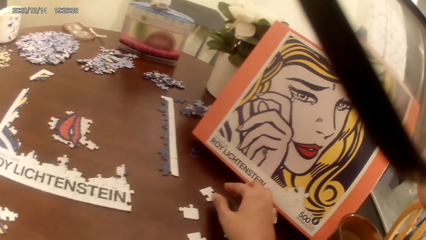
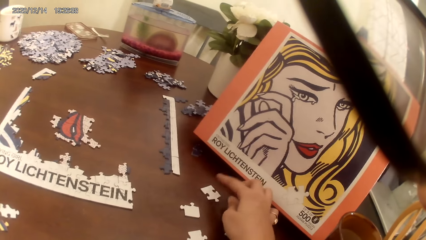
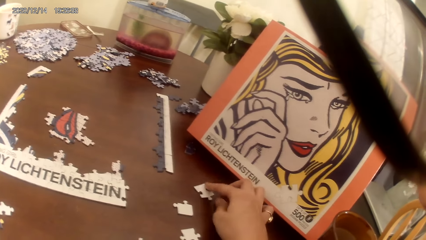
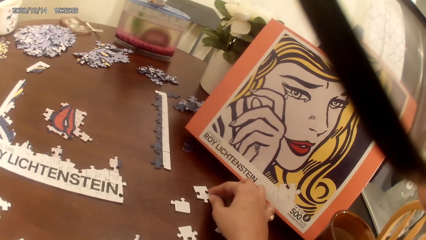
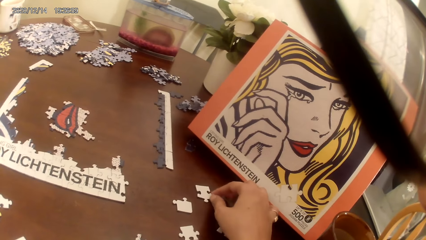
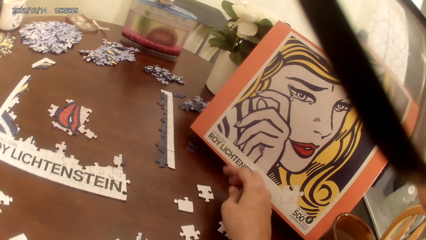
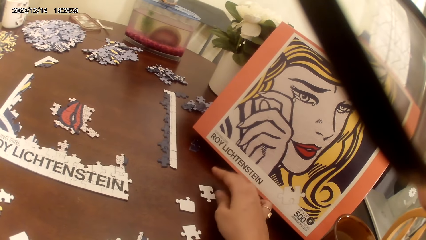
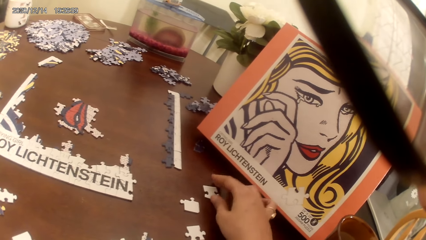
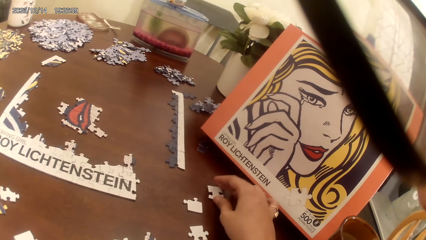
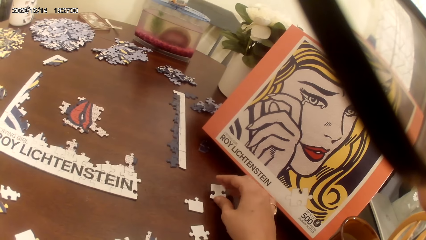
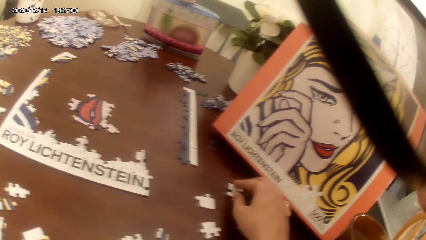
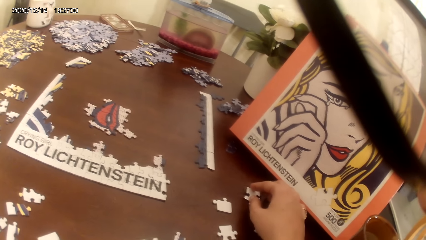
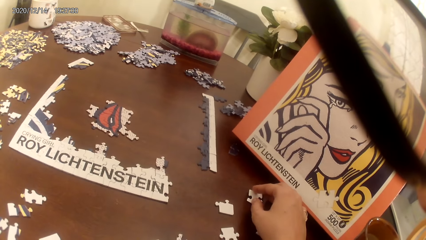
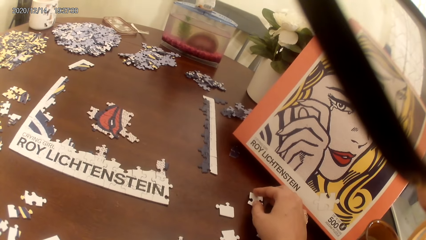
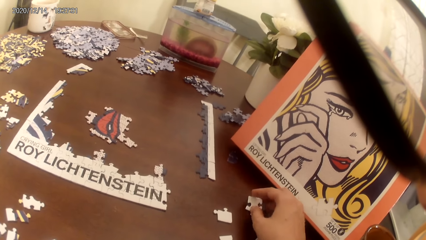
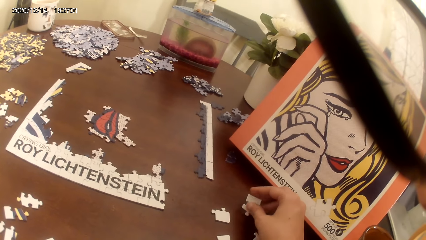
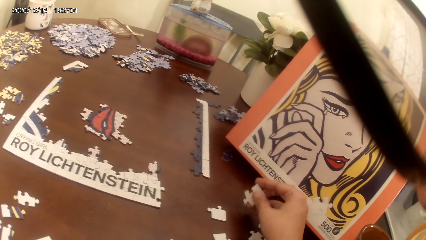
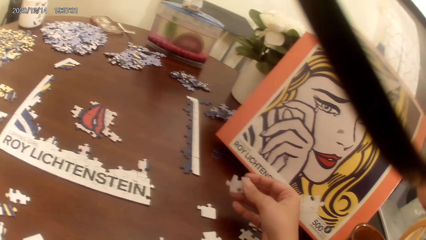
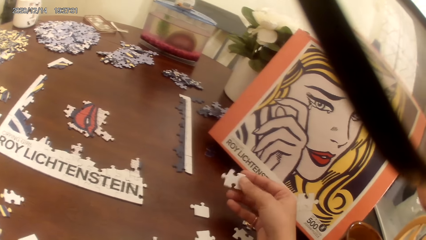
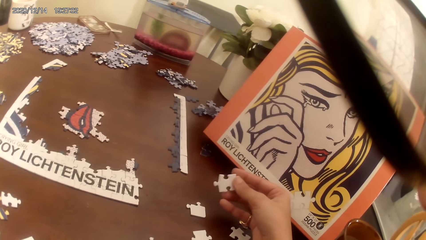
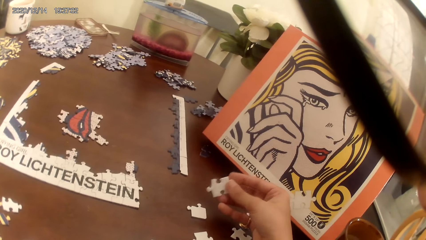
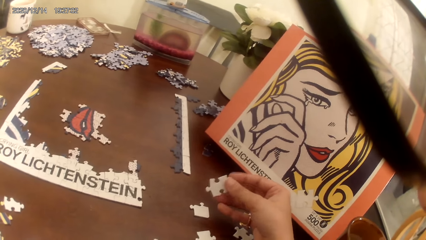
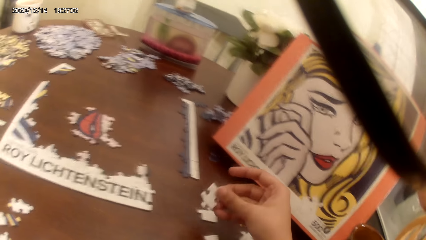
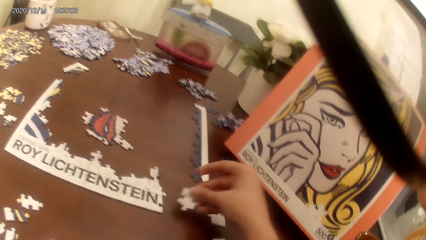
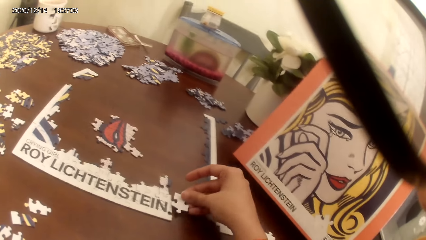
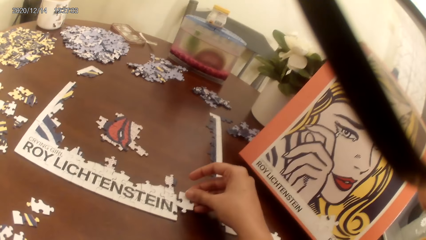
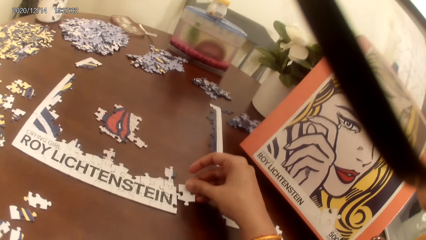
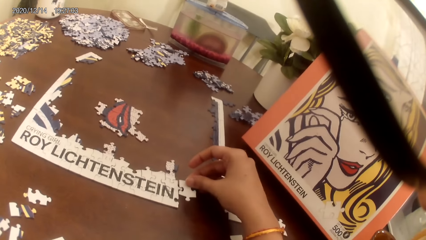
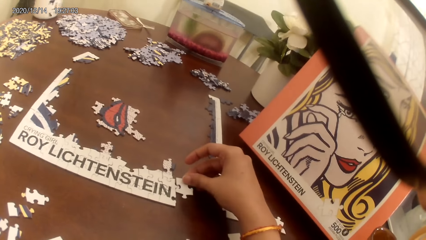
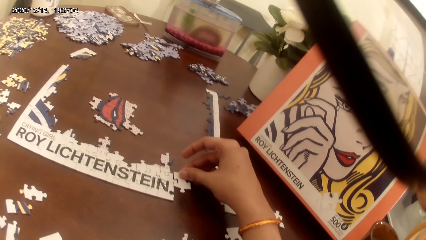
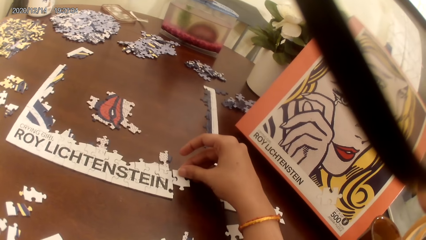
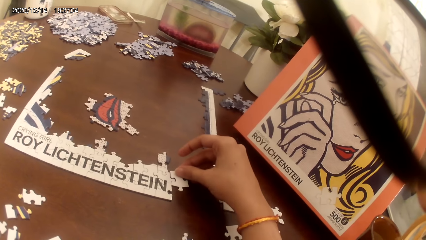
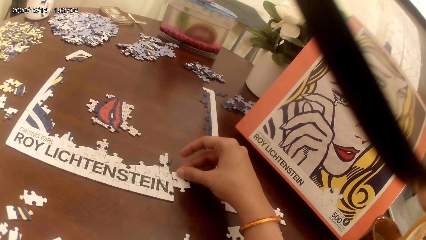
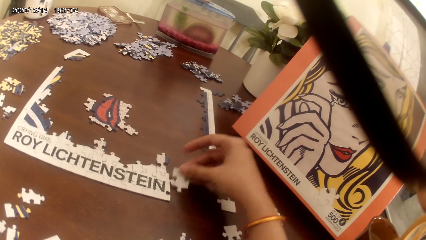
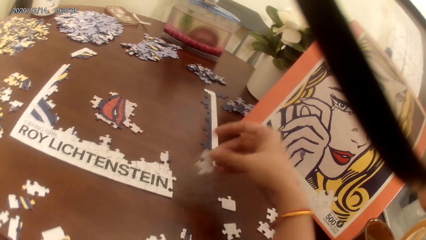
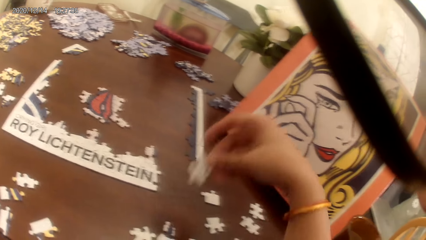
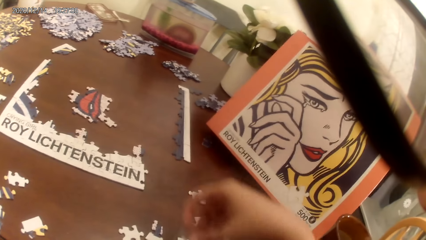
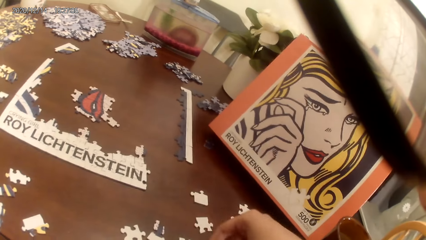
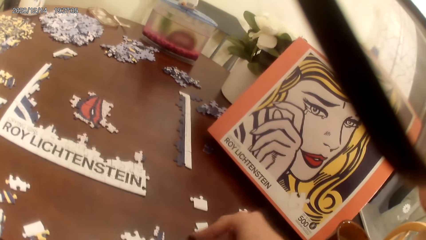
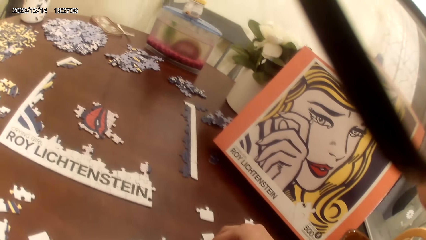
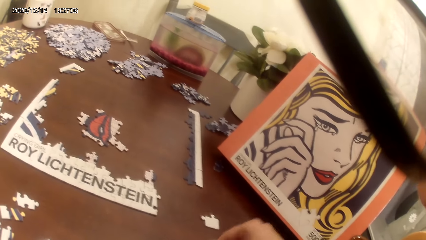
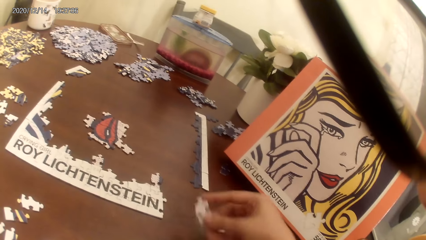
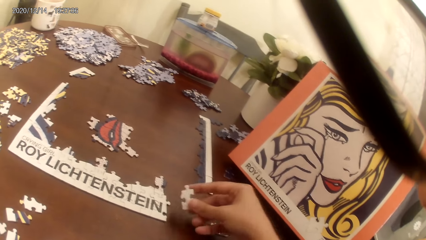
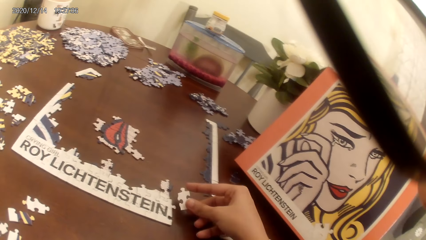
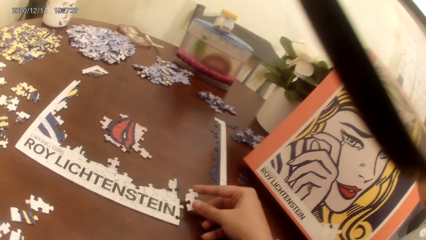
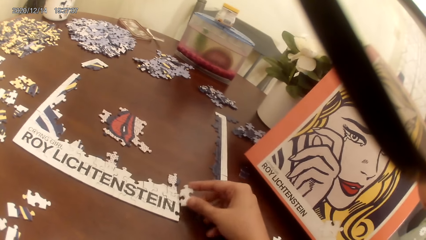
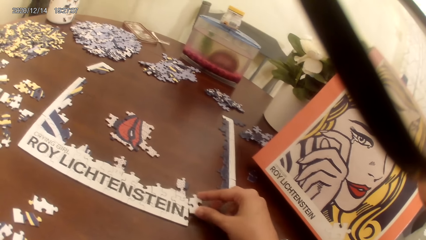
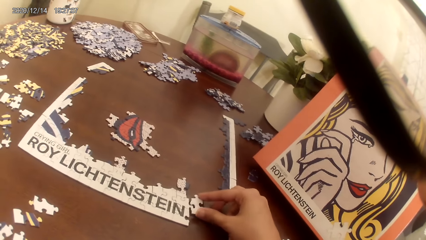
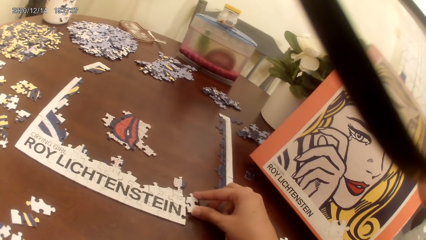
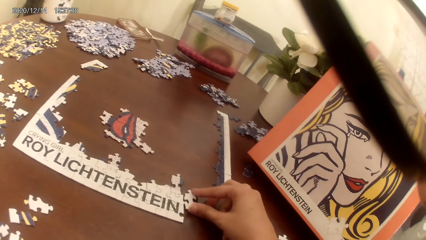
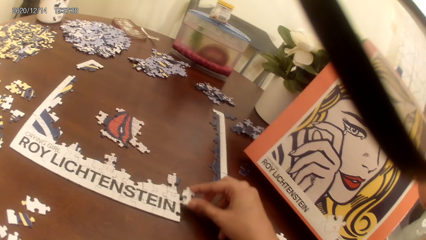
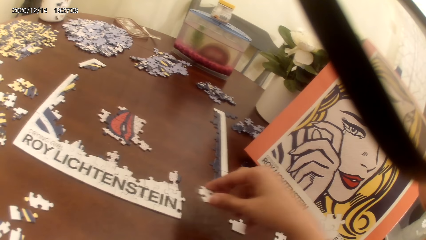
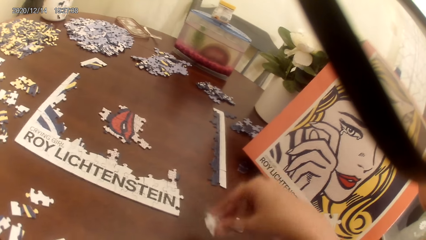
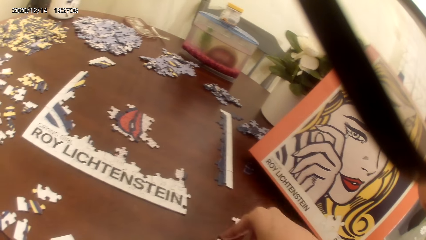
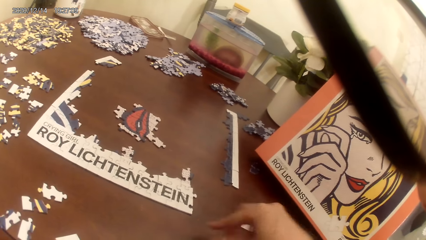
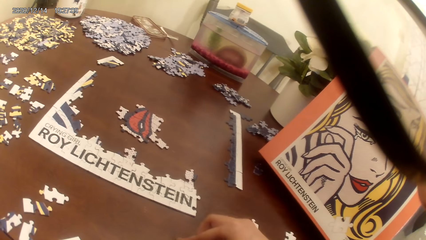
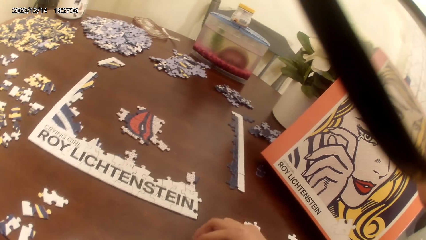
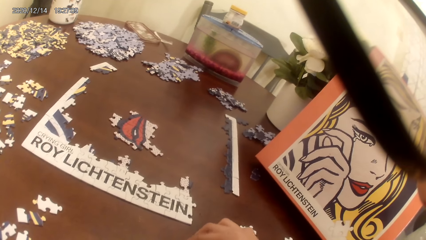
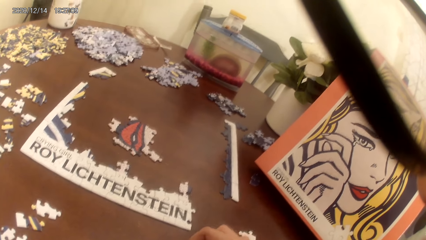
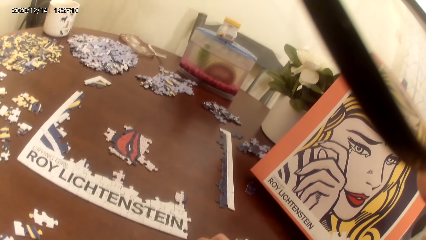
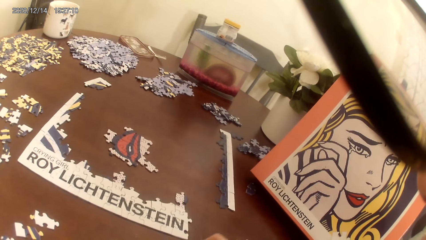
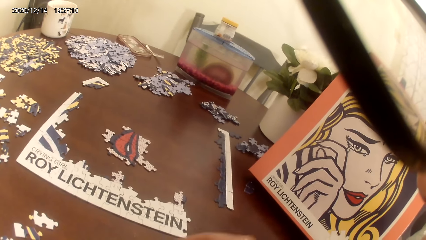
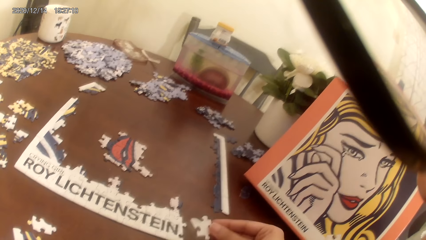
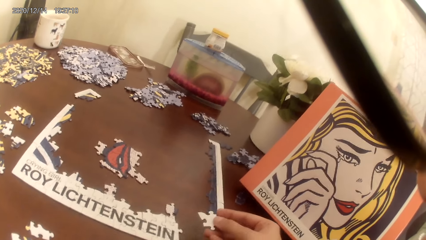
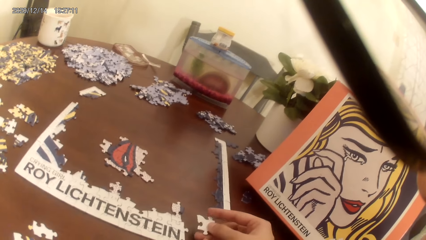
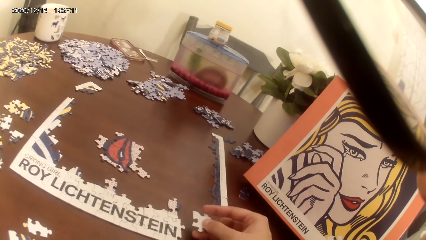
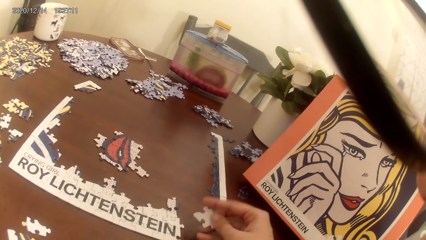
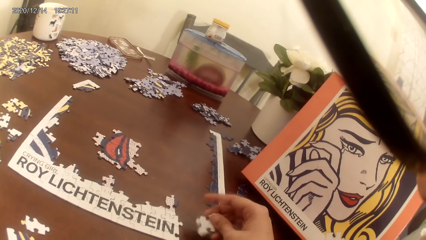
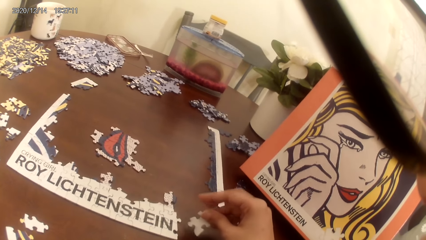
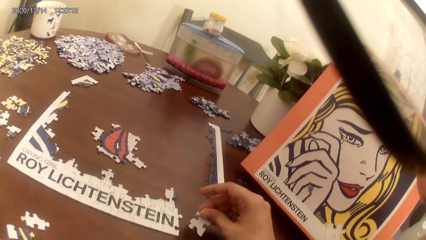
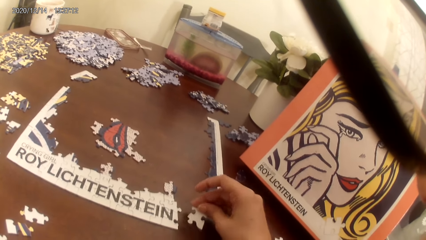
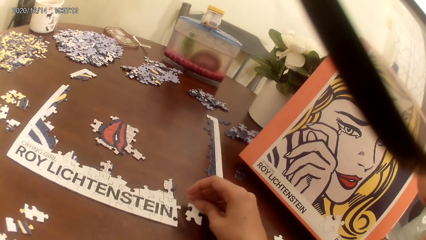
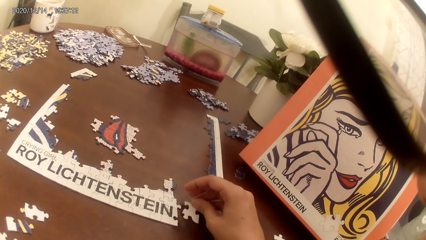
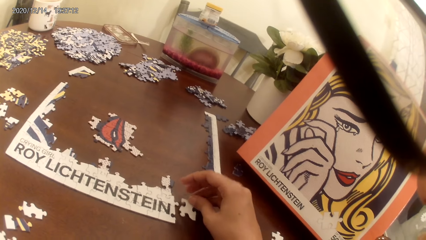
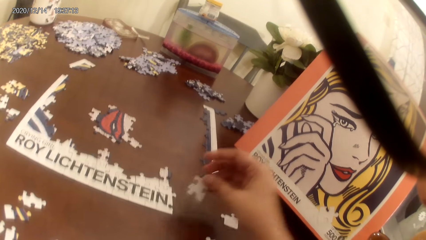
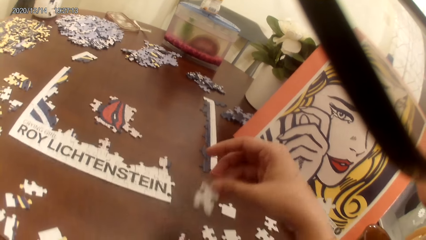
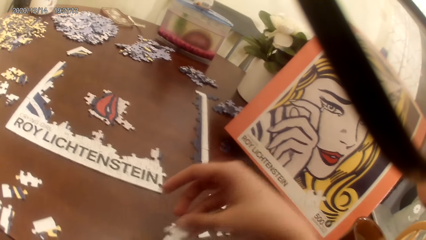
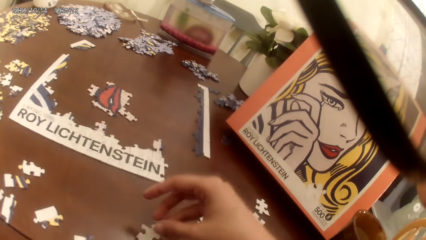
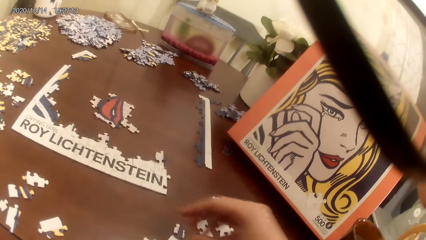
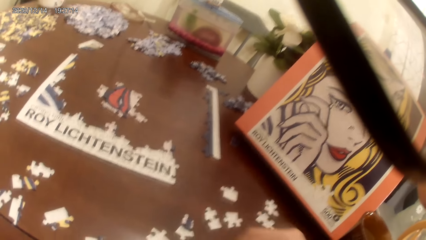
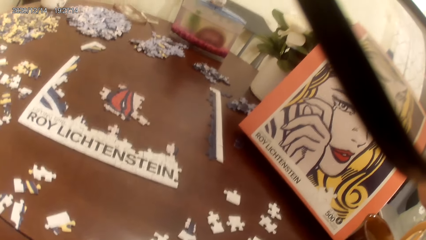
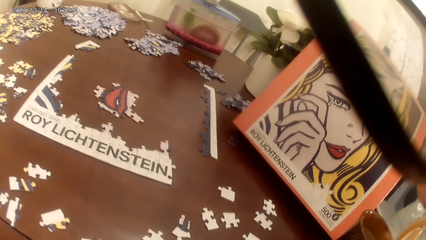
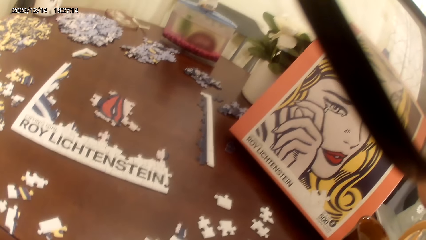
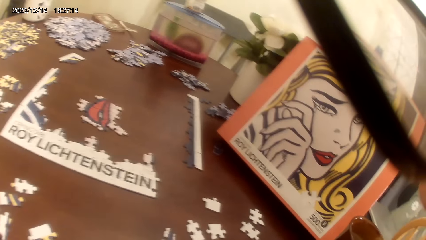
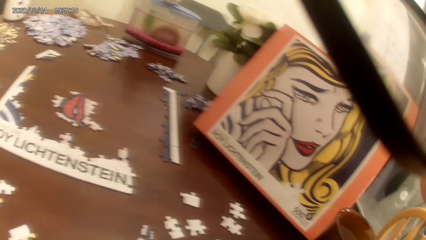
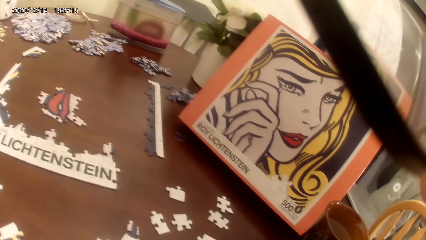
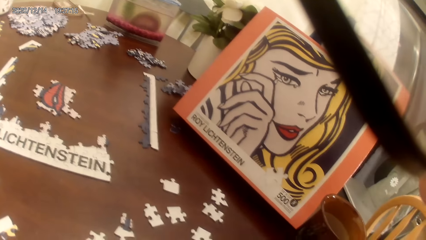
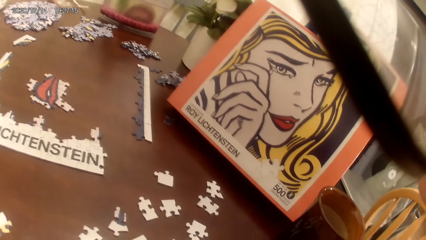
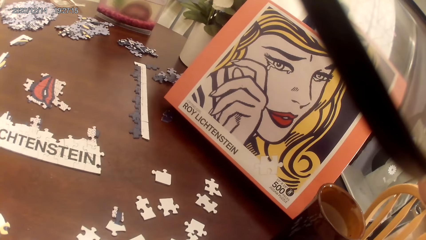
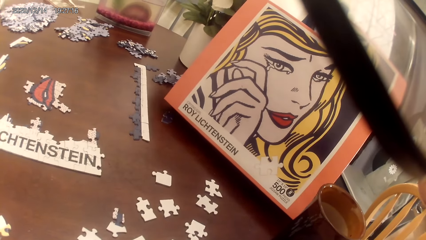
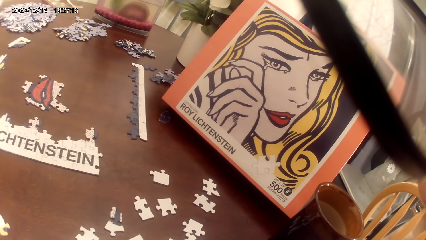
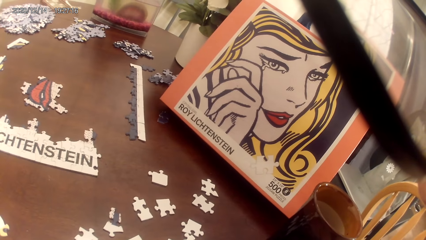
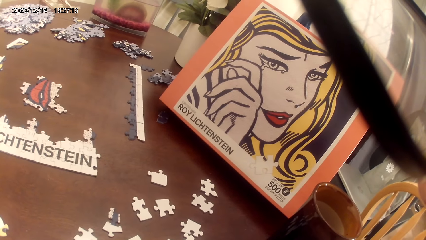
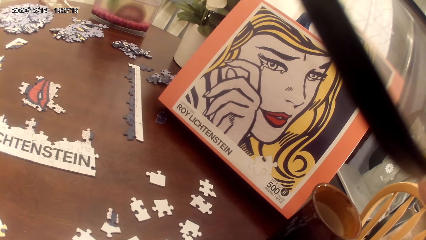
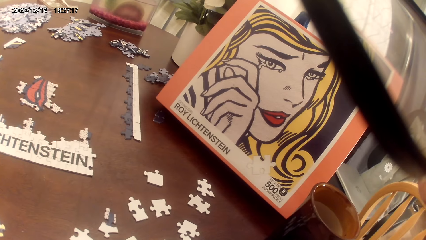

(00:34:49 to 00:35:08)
The camera wearer adjusts the puzzle piece. They play a puzzle game. They pick up a puzzle piece. They stare at the puzzle piece. They place the puzzle piece on the table. They pick up a puzzle piece. They place the puzzle piece on the table. They pick up a puzzle piece. They place the puzzle piece on the table. They pick up a puzzle piece. They place the puzzle piece on the table. They look around.
